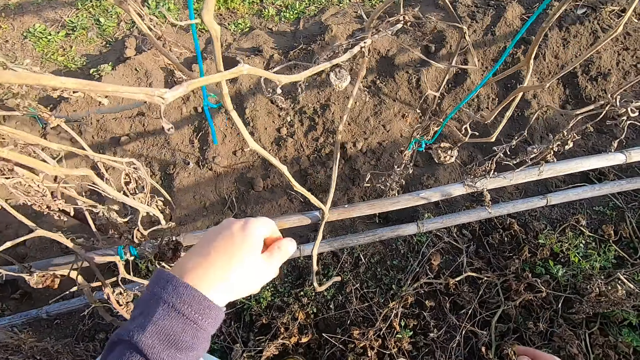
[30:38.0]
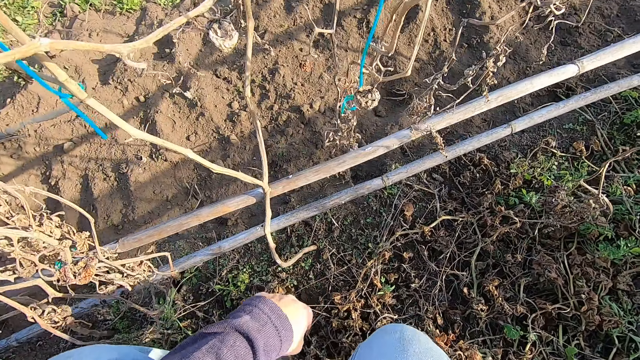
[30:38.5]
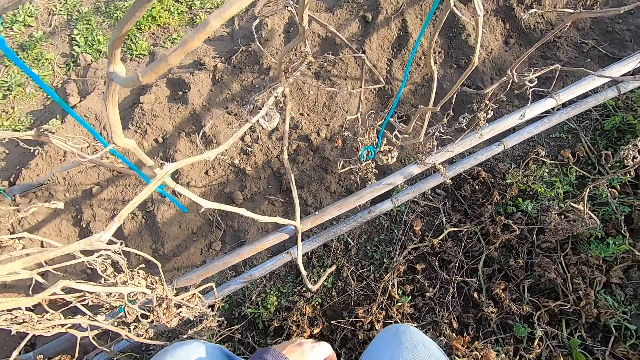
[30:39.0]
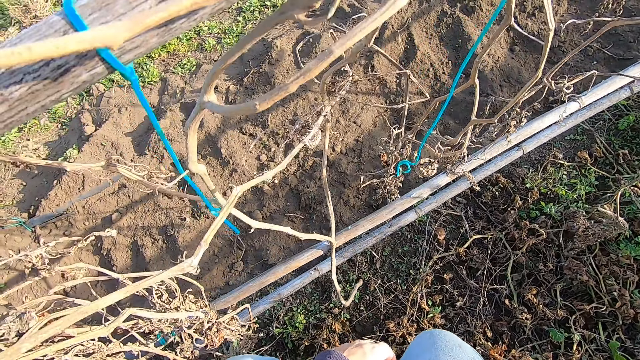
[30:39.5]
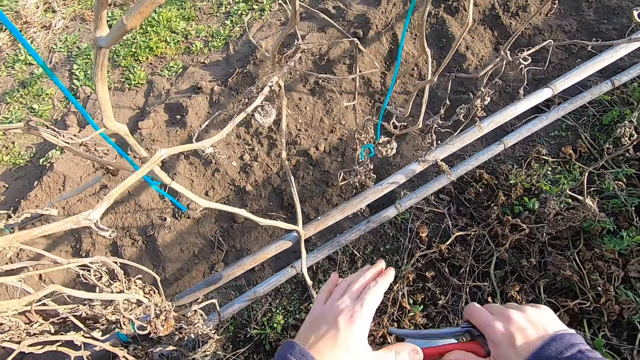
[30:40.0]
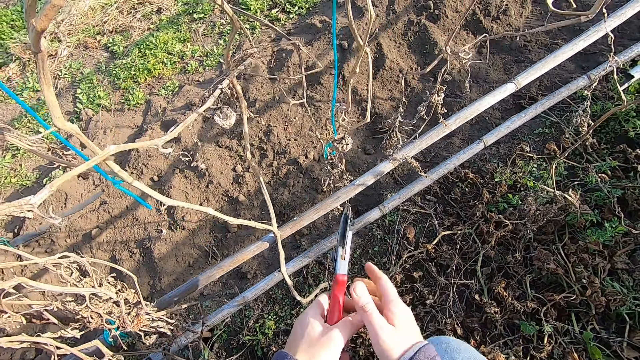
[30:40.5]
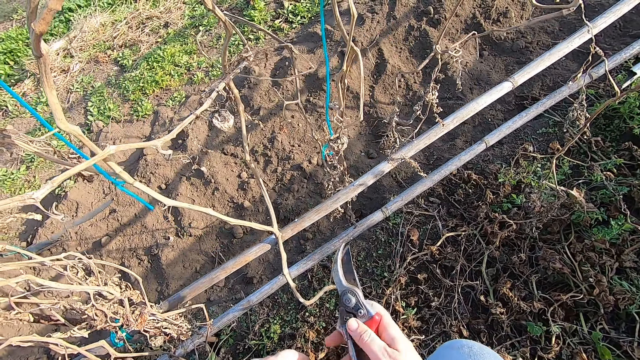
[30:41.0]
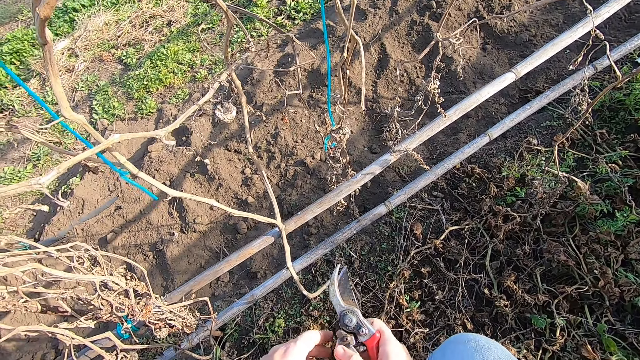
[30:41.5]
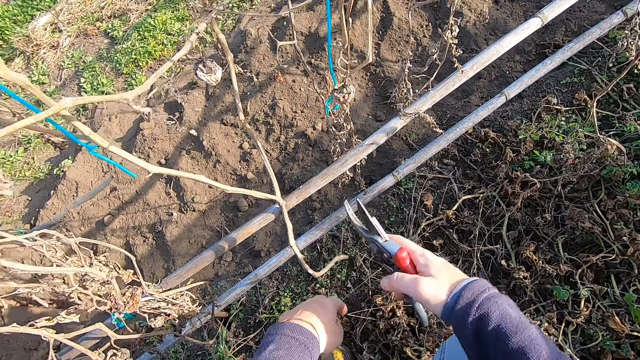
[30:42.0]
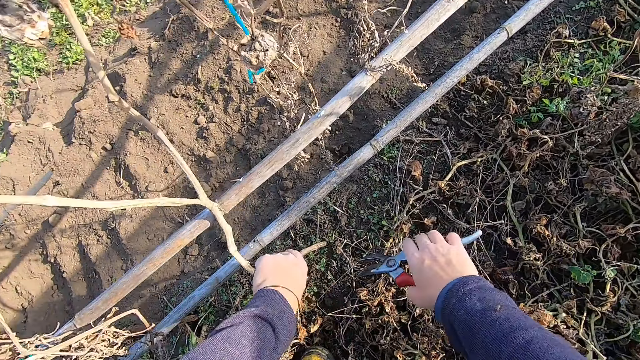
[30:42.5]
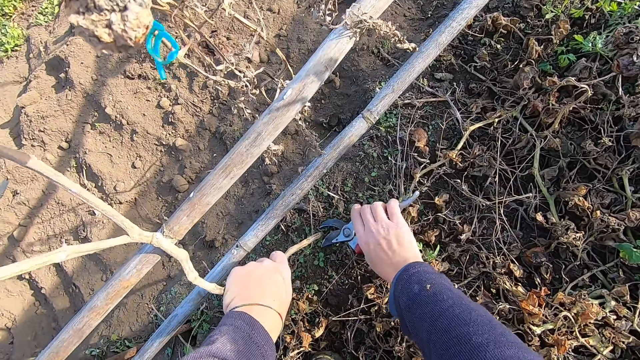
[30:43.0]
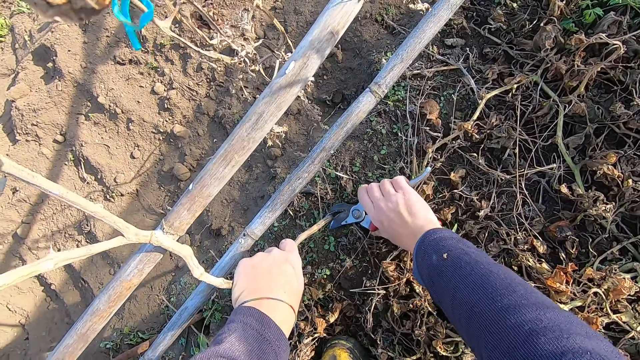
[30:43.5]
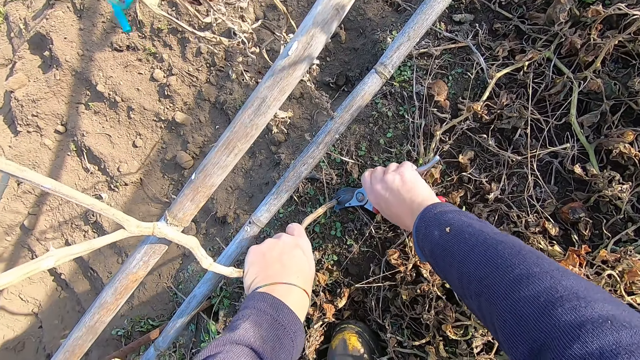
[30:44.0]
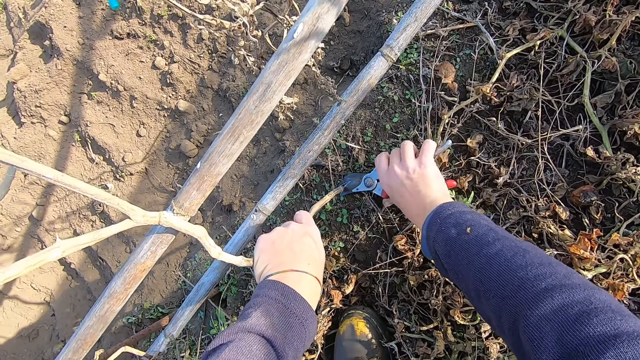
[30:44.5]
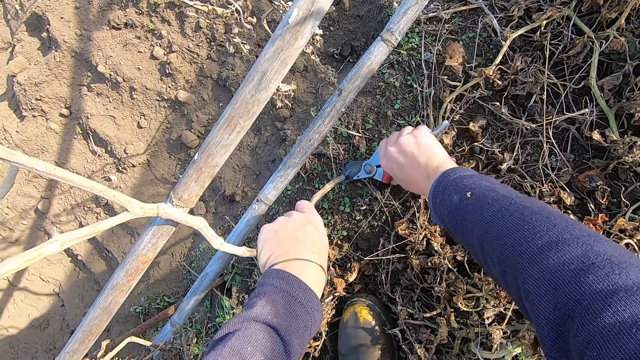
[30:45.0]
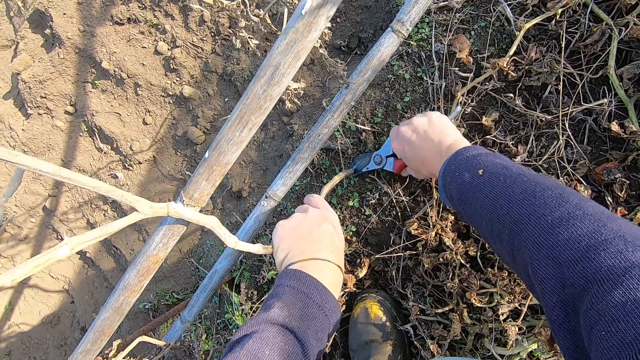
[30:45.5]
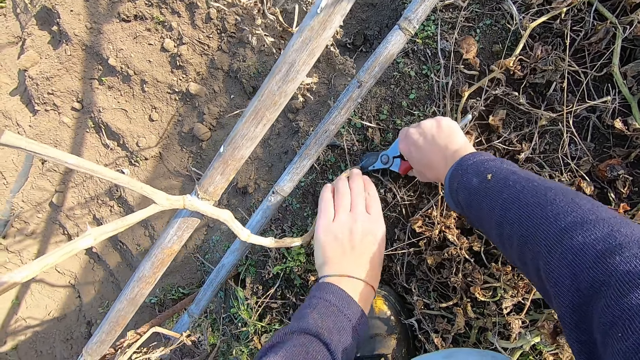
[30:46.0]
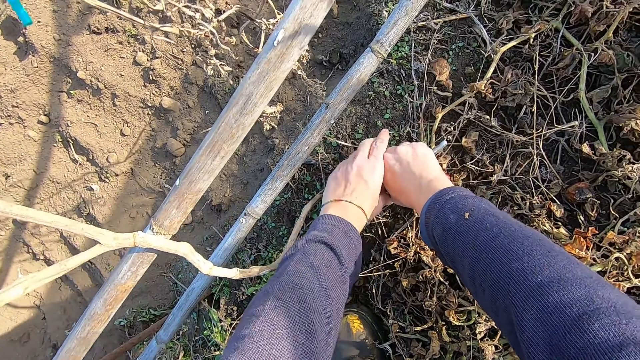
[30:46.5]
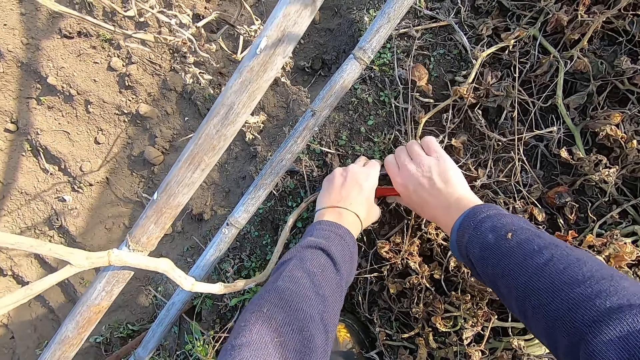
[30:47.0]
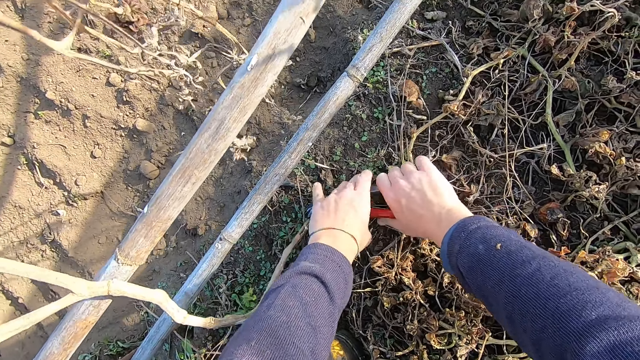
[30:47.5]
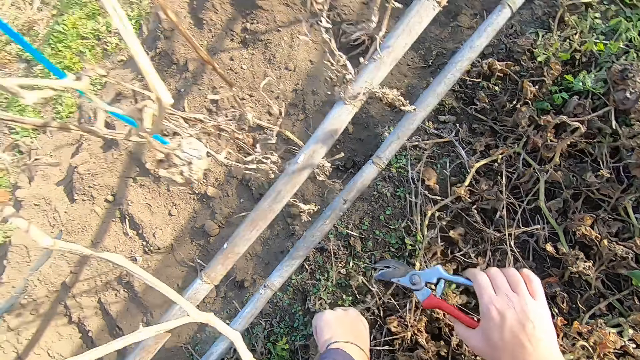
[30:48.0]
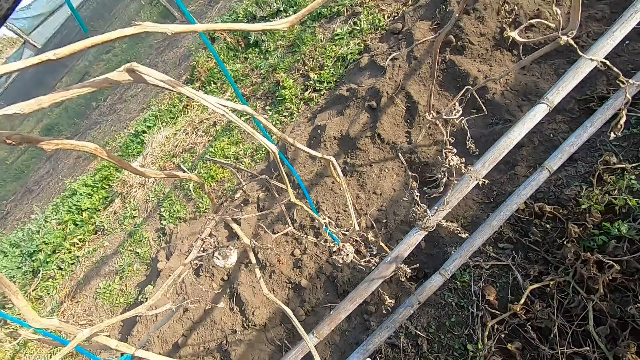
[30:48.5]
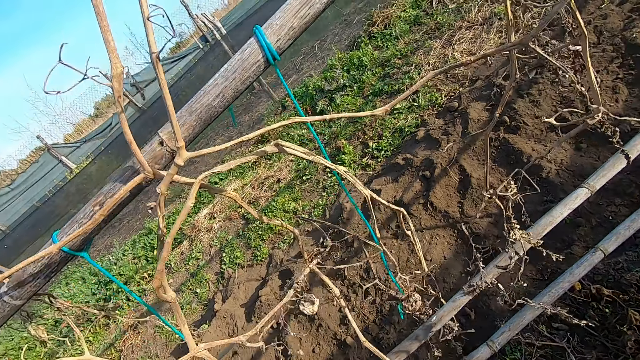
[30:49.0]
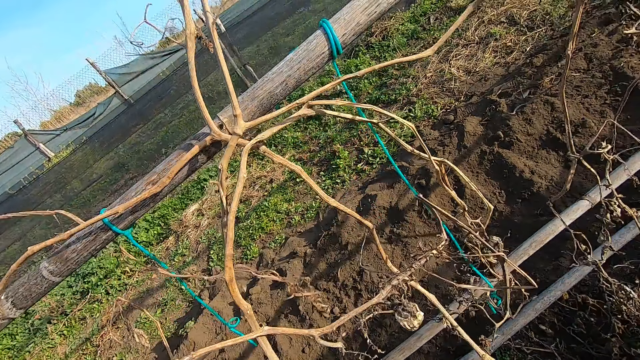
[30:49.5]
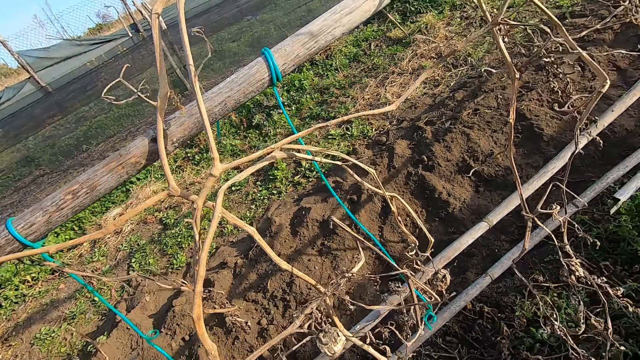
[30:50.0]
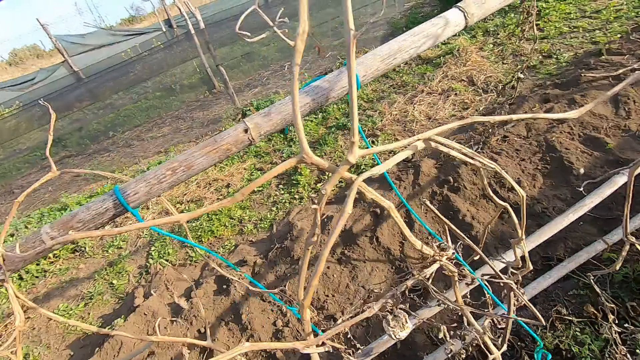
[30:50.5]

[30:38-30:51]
The camera wearer passes a pair of pliers or pruning shears from his right hand to his left hand. He picks up the pruning shears. He passes the pliers from his left hand to his right hand. He holds a dried plant or dry tomato stem with his left hand. He cuts the dried plant with the pliers in his right hand. He supports his right hand with his left hand. He touches the dried plant with his left hand. He pulls the dry tomato stem.

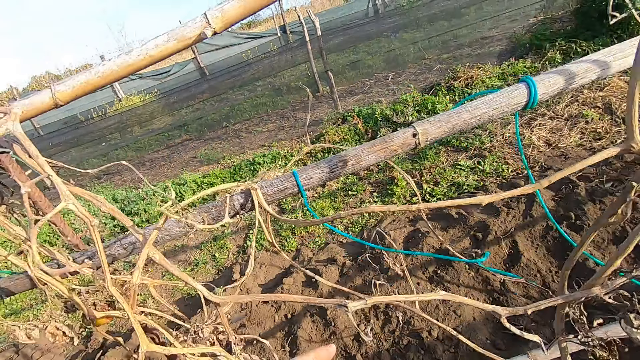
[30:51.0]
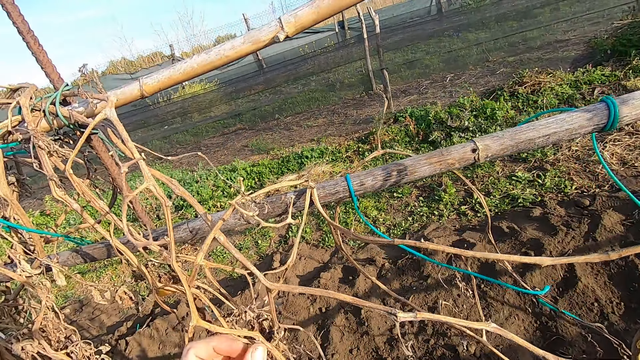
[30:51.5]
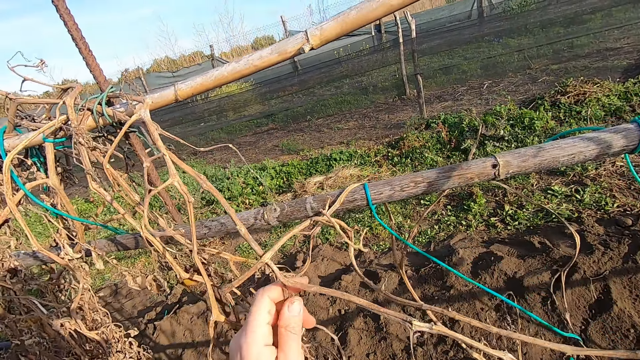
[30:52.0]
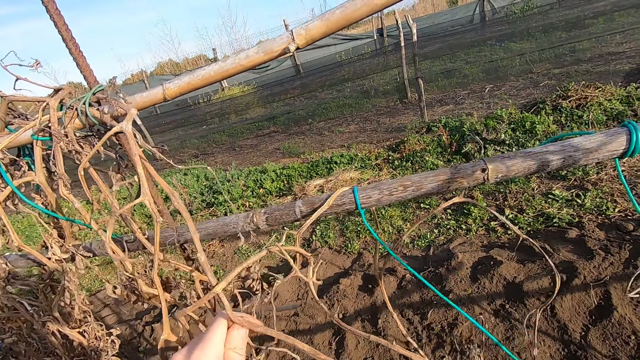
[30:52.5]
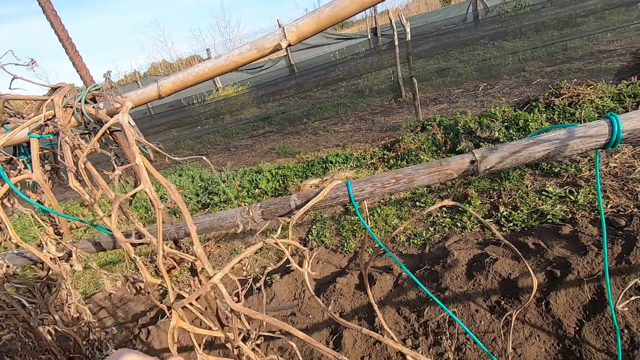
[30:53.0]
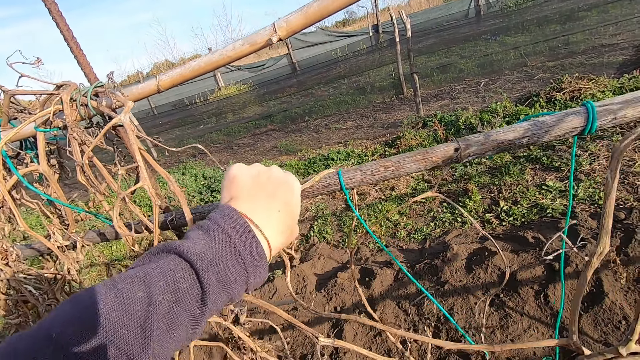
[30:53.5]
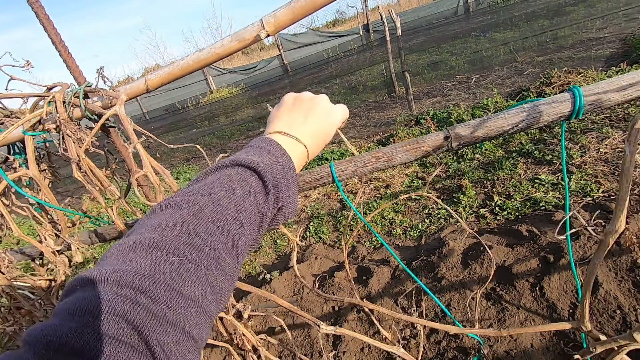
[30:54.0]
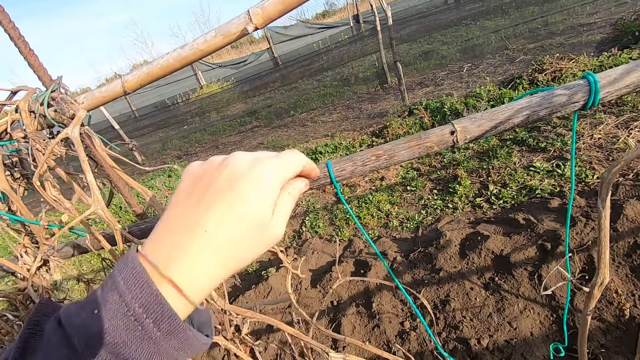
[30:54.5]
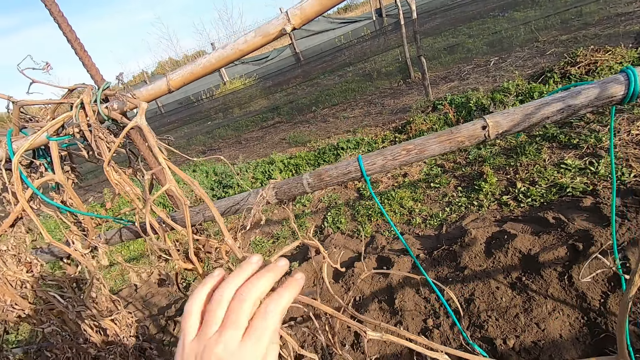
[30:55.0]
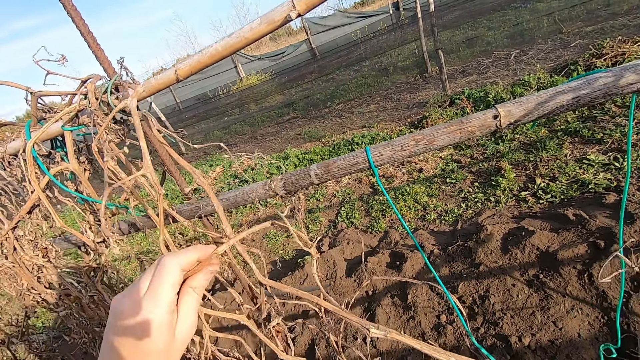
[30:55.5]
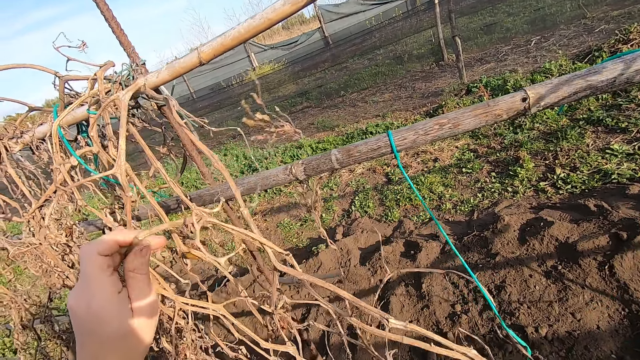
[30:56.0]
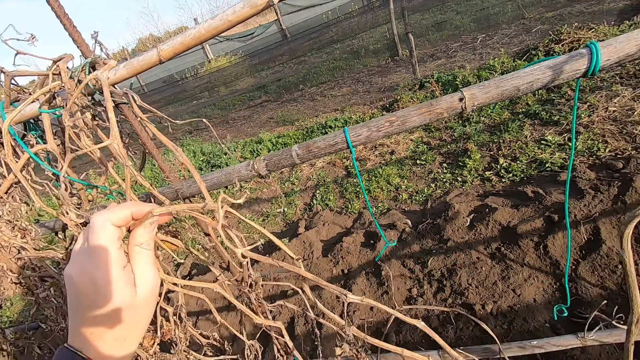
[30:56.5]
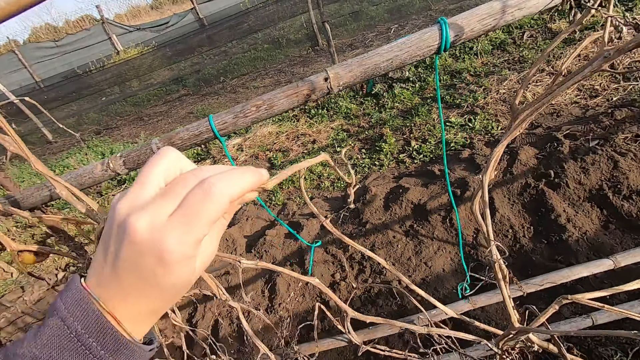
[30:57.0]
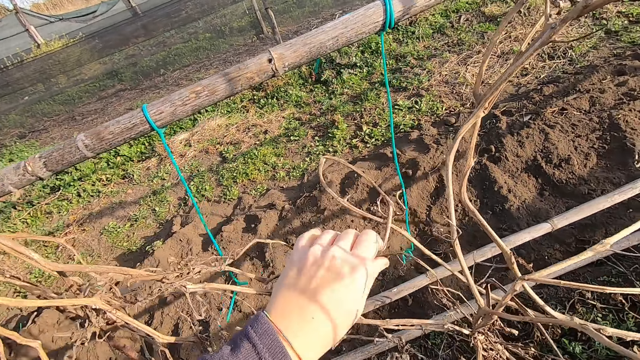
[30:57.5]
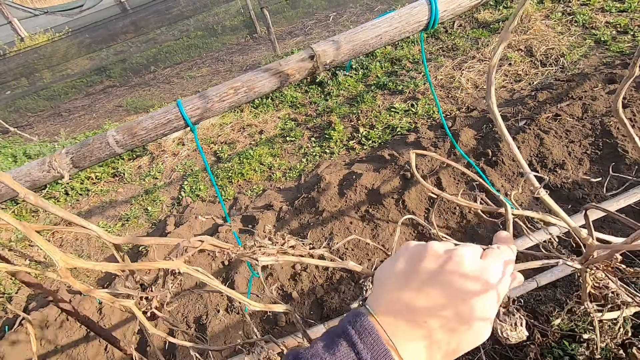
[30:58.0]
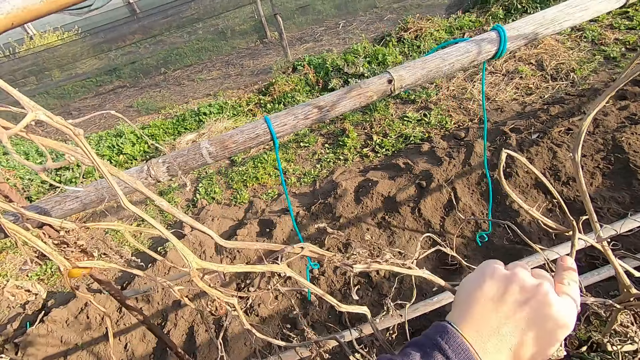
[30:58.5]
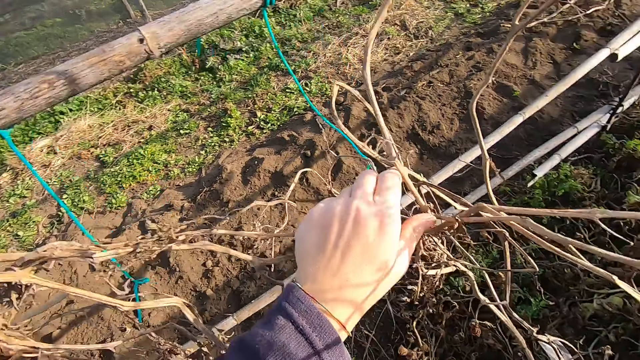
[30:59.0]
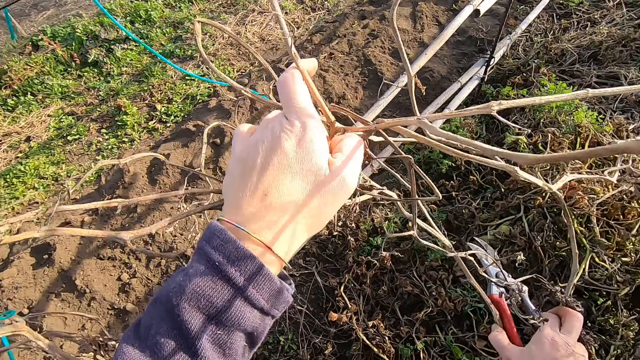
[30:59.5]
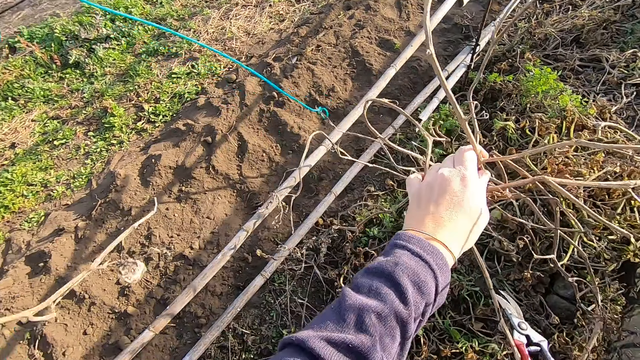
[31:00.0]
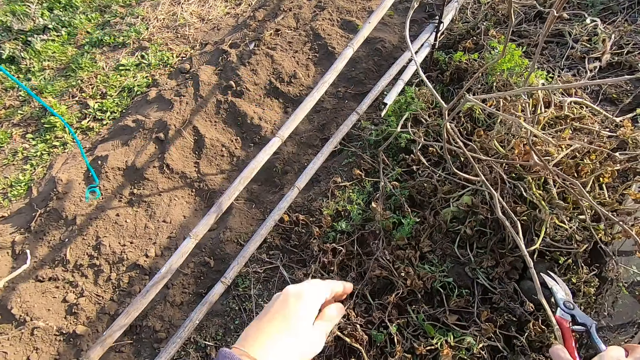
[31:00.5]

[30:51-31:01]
The camera wearer untangles dried plants from the bamboo fence.
